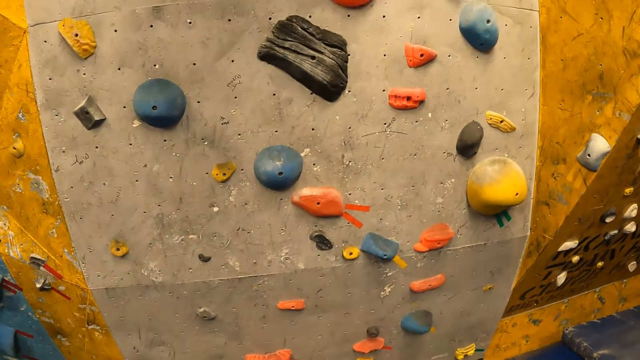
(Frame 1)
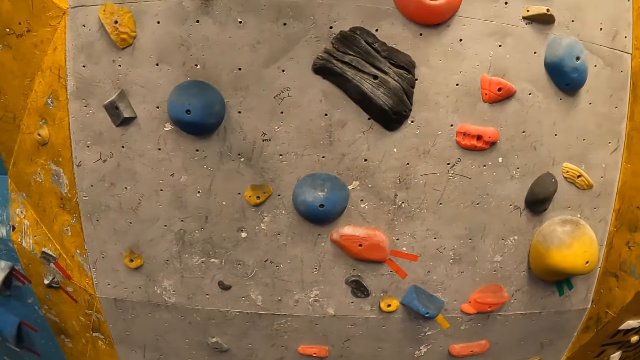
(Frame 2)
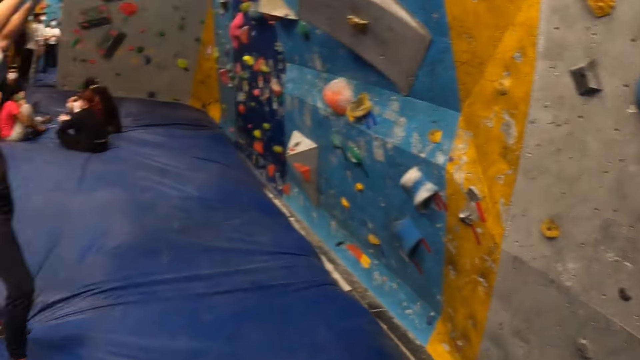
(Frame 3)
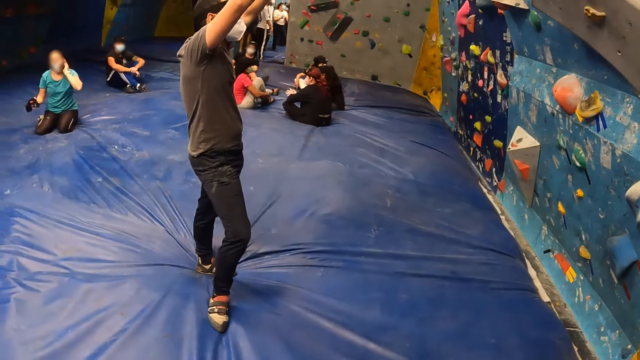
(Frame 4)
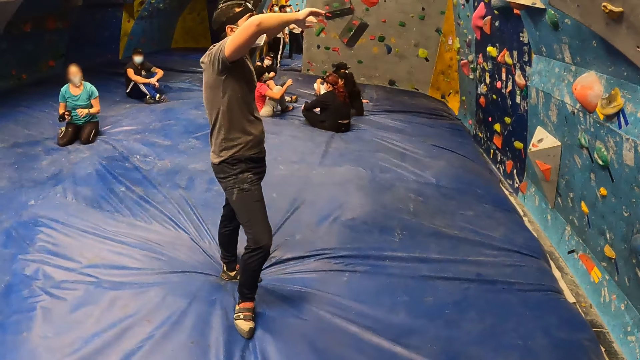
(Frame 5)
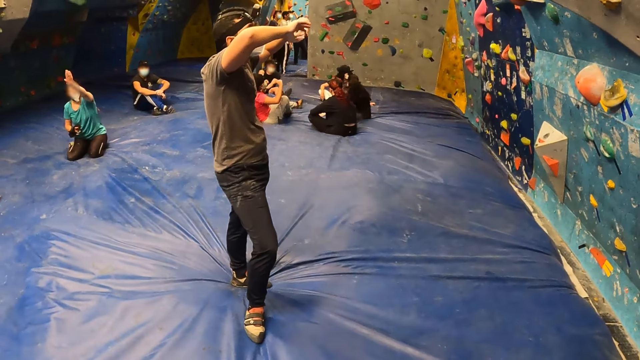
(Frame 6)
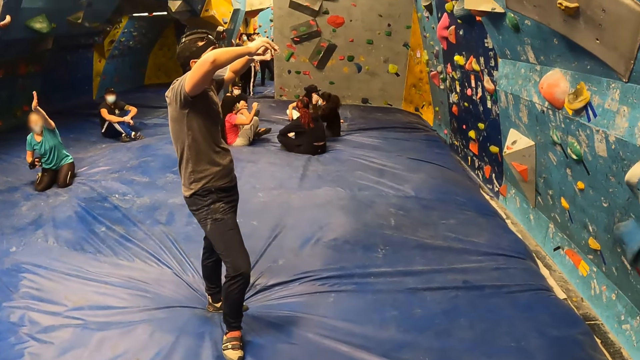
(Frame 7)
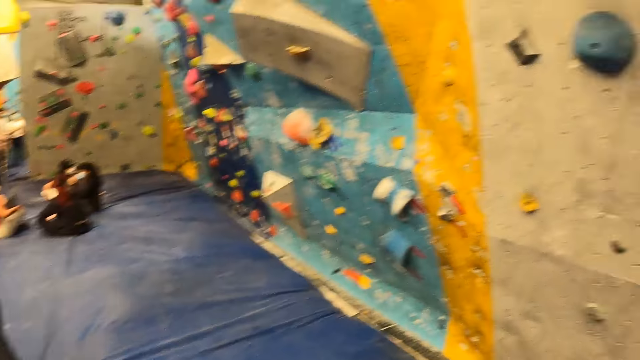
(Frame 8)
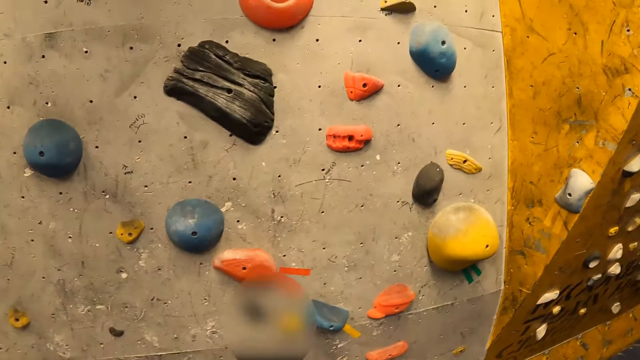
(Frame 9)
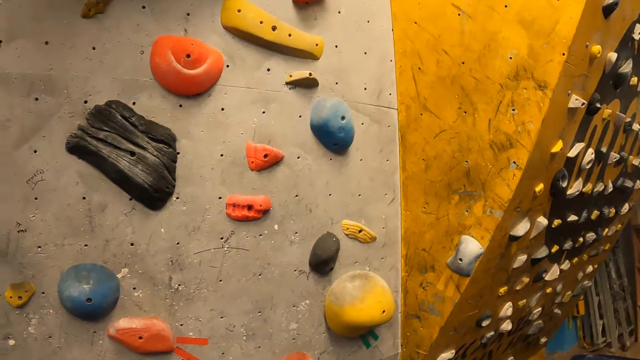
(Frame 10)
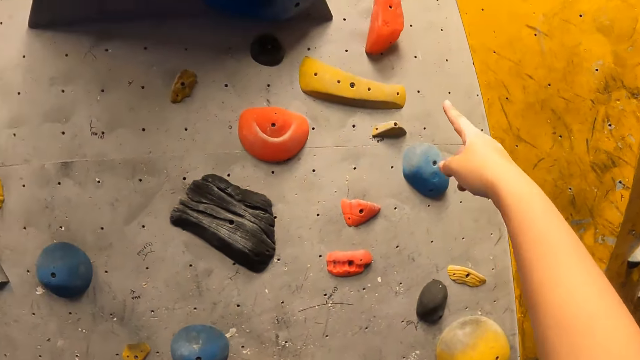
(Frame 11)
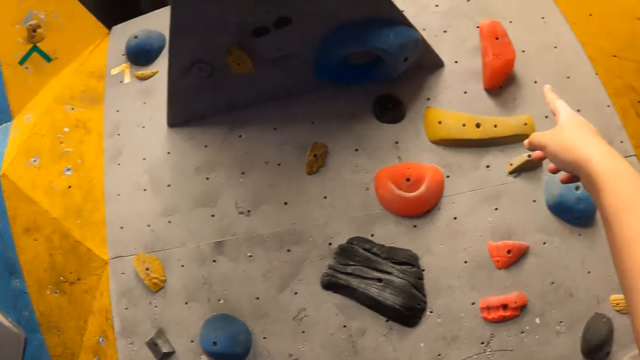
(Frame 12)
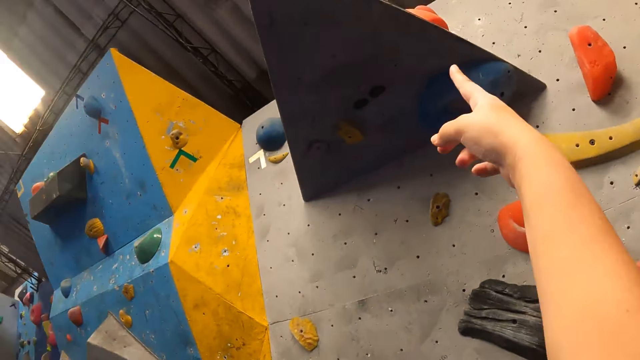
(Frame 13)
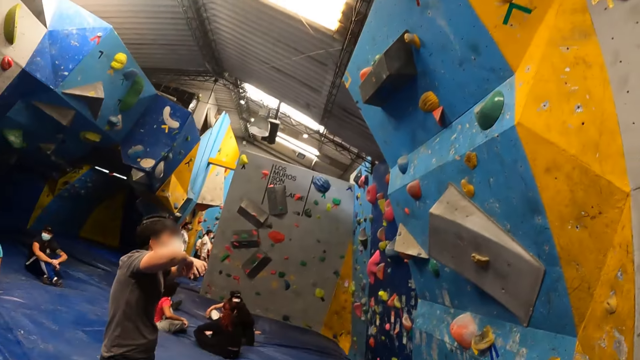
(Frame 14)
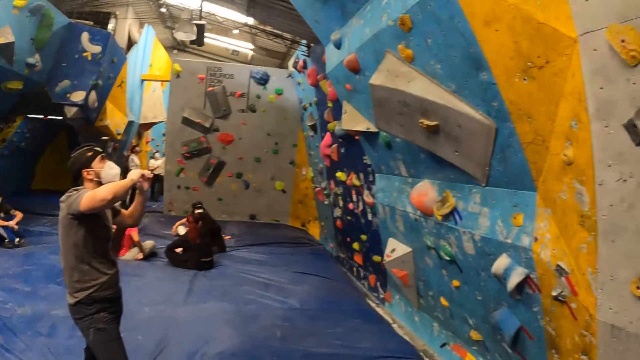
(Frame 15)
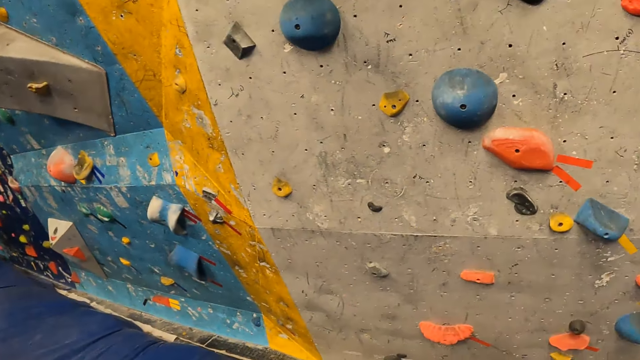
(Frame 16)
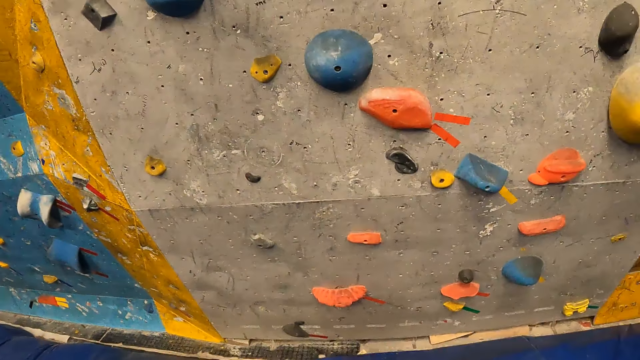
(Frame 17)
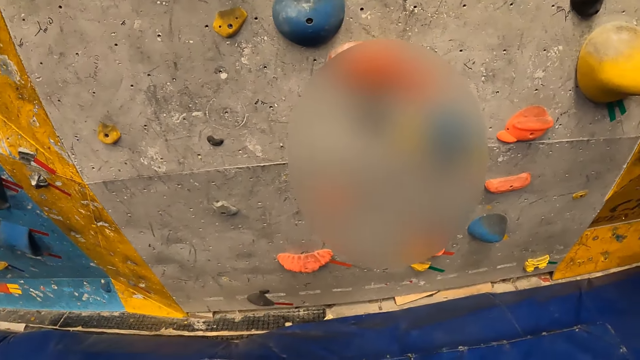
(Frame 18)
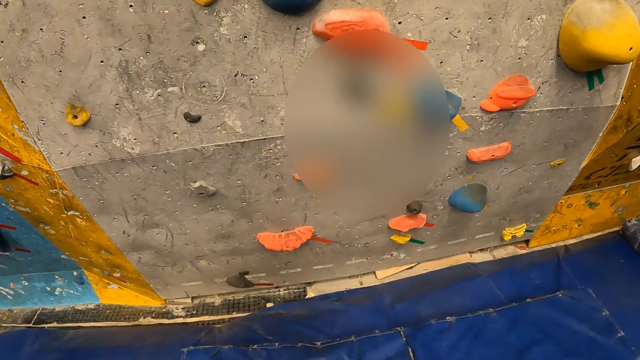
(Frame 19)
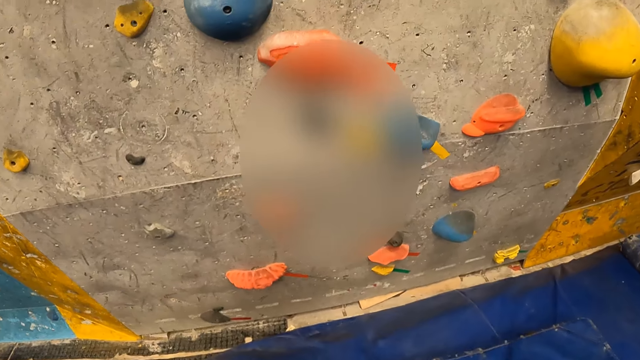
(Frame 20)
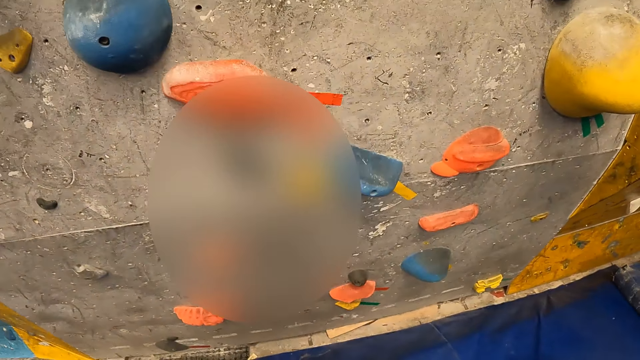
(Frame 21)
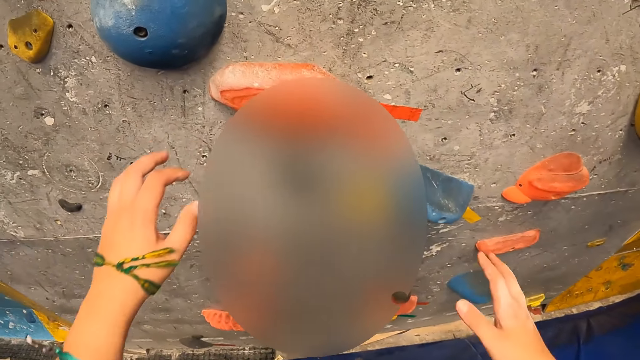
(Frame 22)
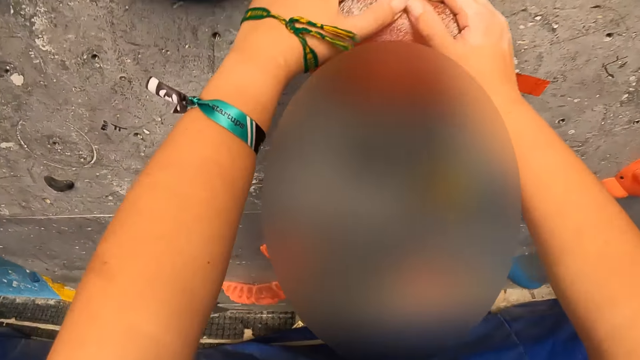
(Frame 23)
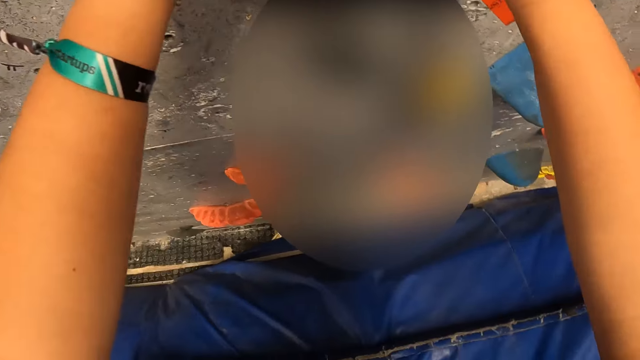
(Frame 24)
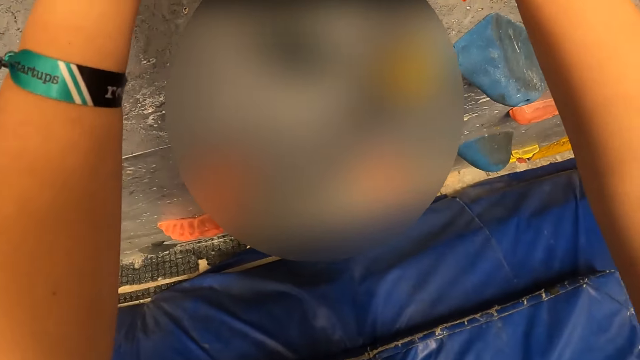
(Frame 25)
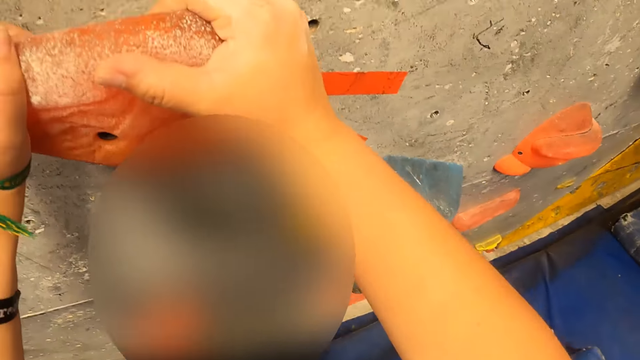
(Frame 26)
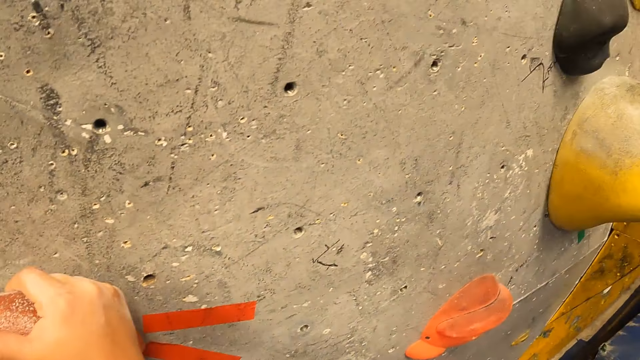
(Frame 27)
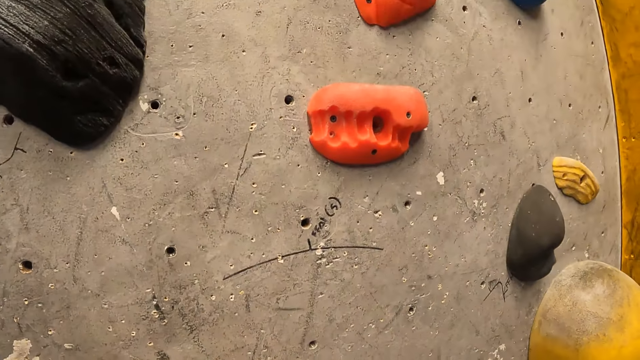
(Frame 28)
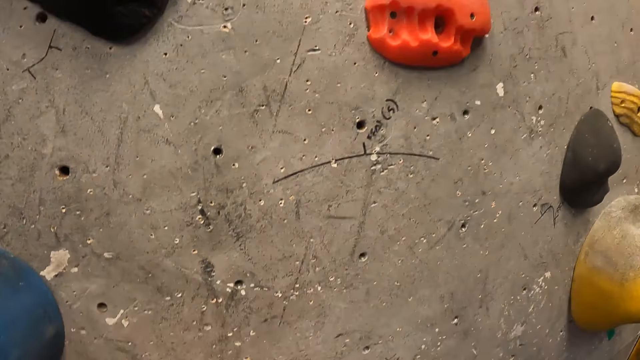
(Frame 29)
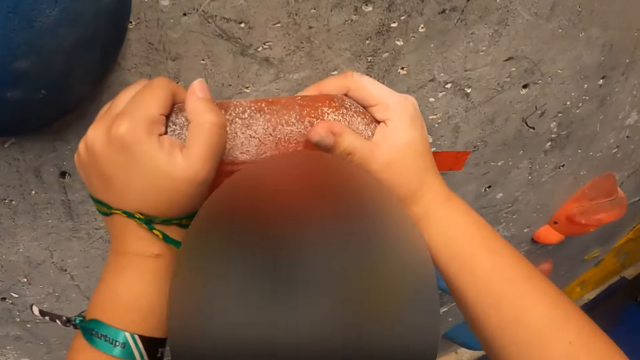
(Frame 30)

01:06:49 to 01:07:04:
A woman raises the hands. The camera wearer interacts with the woman. They point at the wall. They climb the wall. They hold the bouldering wall with both hands.

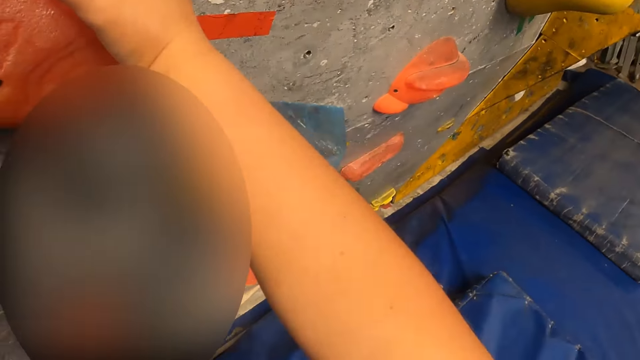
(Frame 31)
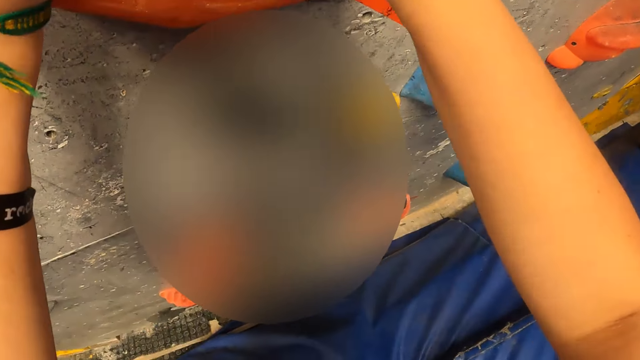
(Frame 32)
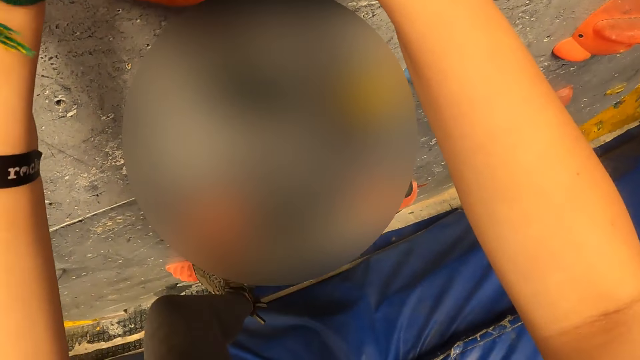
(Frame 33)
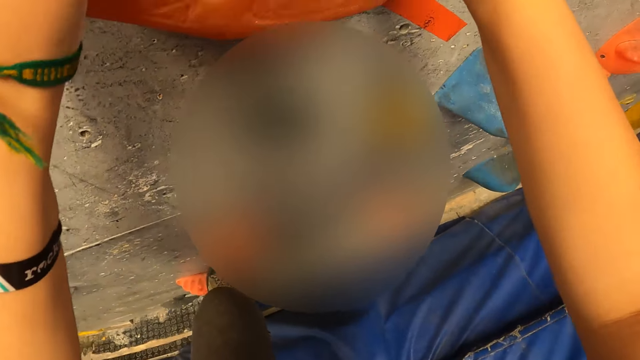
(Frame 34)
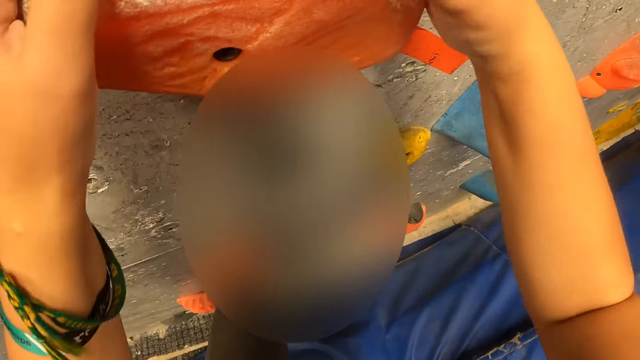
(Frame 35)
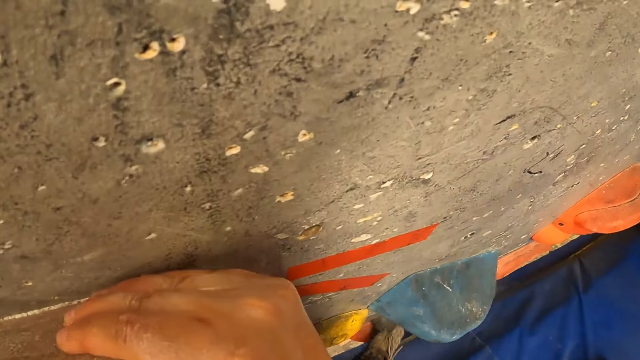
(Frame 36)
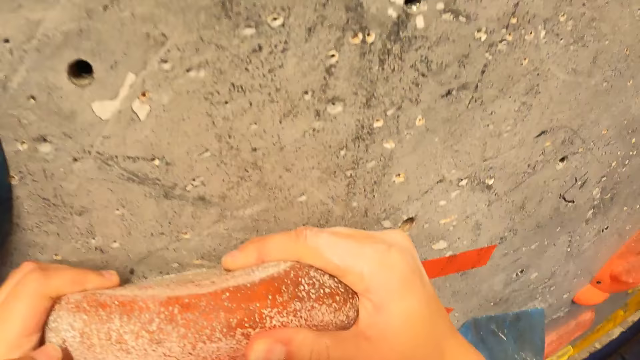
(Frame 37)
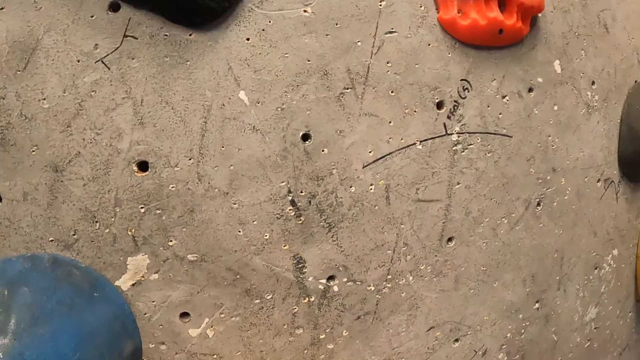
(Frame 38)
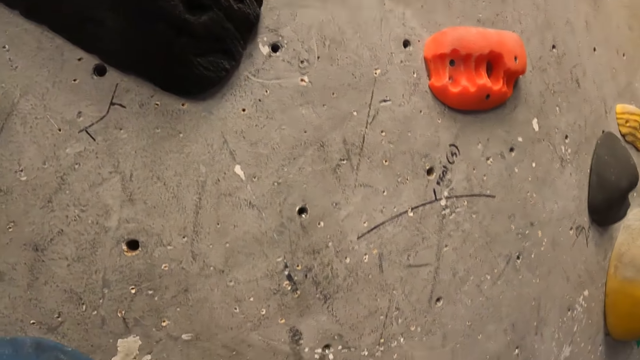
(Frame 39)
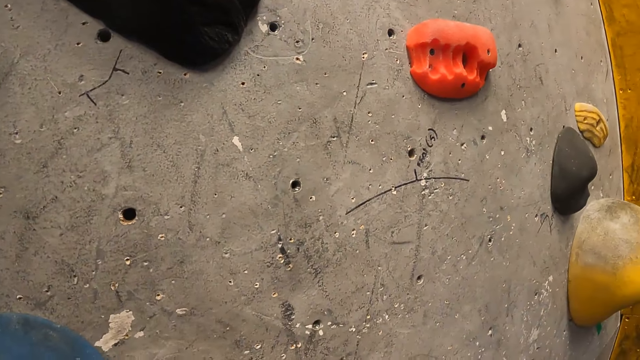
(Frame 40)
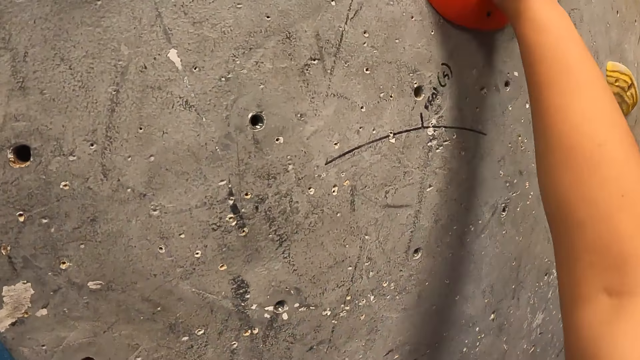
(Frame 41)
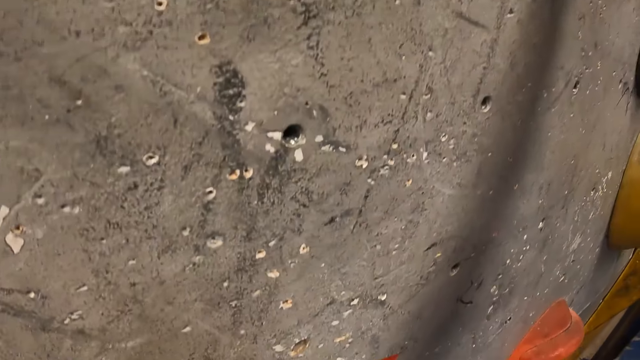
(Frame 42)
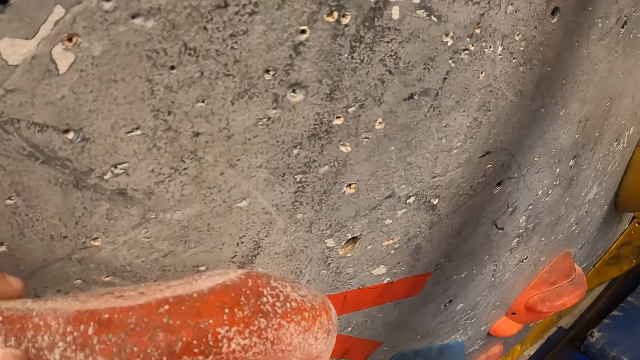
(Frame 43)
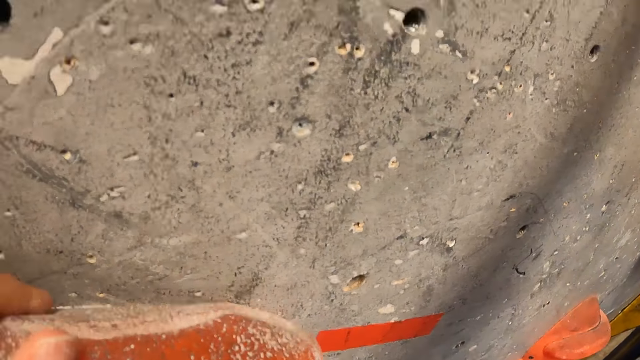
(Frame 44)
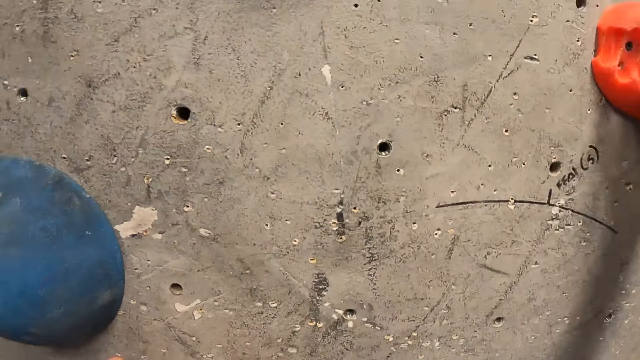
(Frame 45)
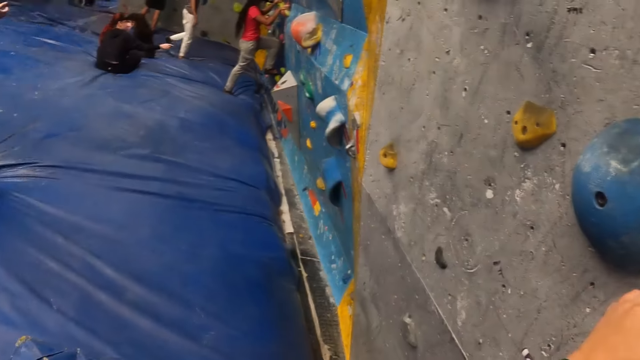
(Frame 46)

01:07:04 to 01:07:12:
The camera wearer climbs the bouldering wall with both hands.
